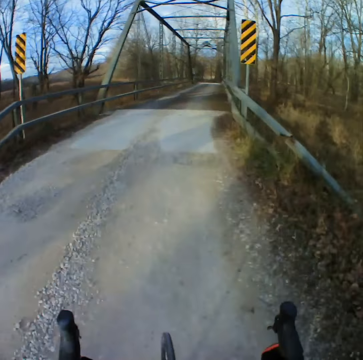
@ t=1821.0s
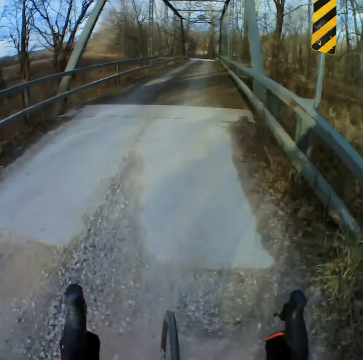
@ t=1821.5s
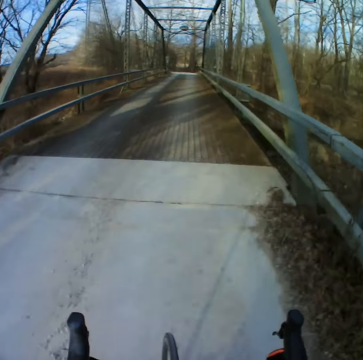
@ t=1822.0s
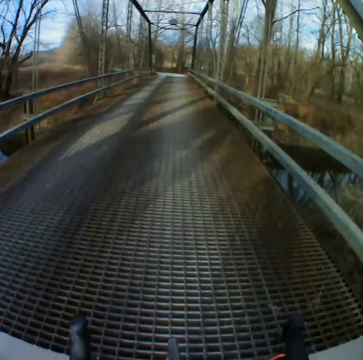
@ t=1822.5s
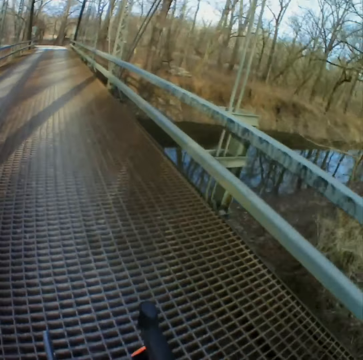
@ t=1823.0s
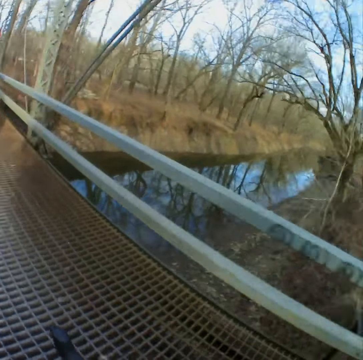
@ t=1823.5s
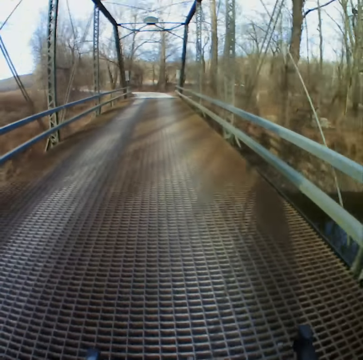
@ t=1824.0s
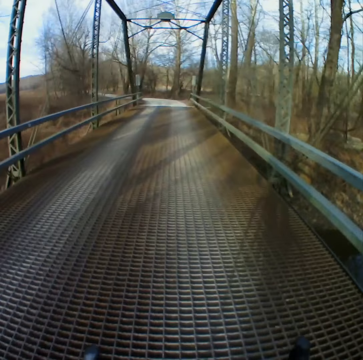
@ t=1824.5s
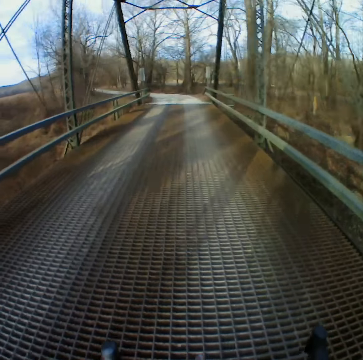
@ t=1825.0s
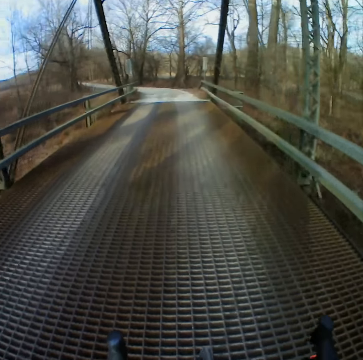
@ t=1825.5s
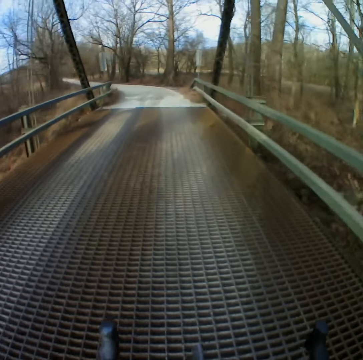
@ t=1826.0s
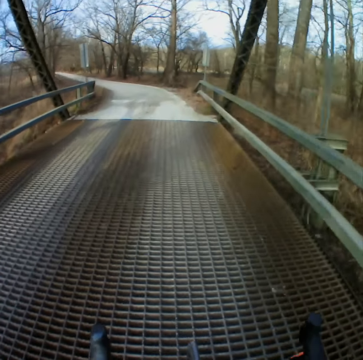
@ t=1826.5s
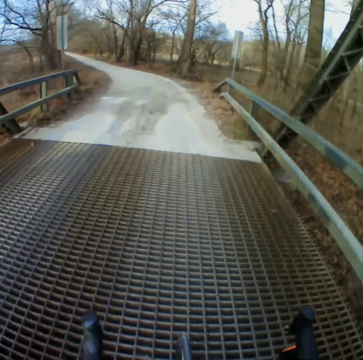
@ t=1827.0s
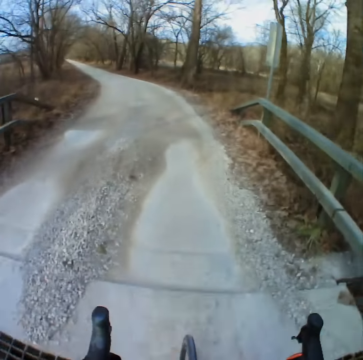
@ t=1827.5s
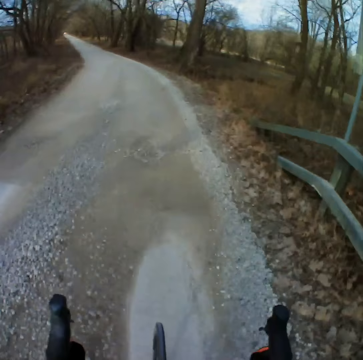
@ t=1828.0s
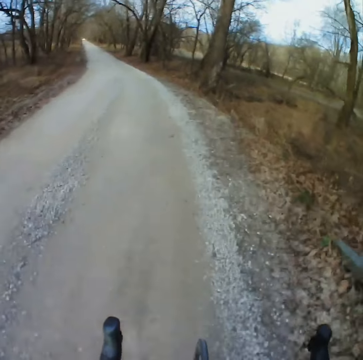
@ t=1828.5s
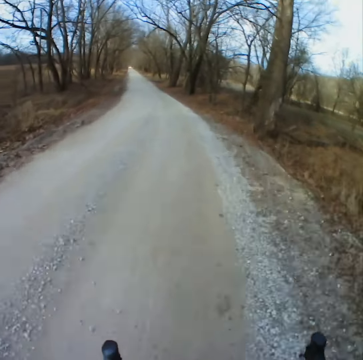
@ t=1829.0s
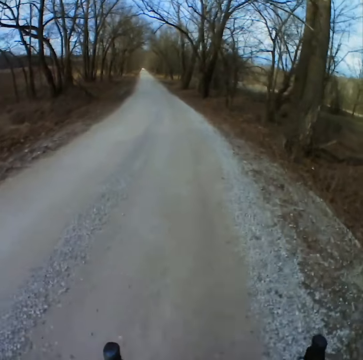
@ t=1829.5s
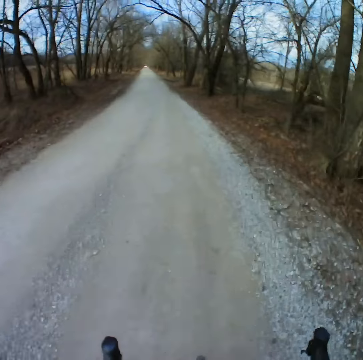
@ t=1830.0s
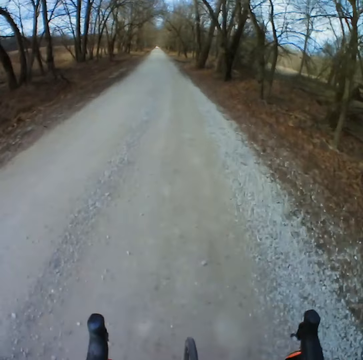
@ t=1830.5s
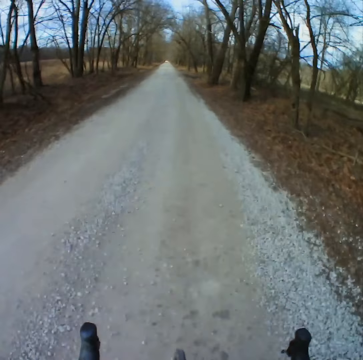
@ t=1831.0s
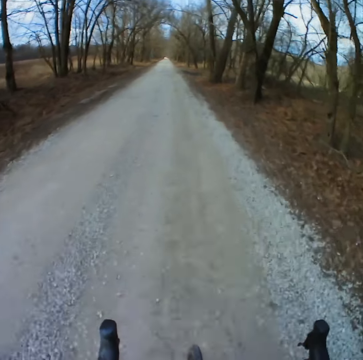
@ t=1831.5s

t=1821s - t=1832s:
The camera wearer looks at the river. They cycle along the road.

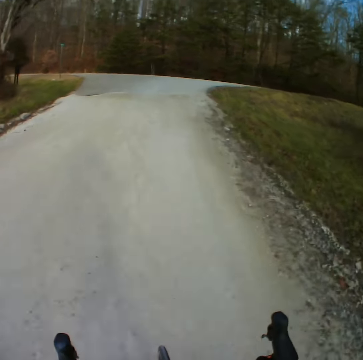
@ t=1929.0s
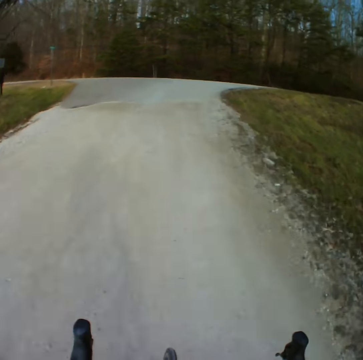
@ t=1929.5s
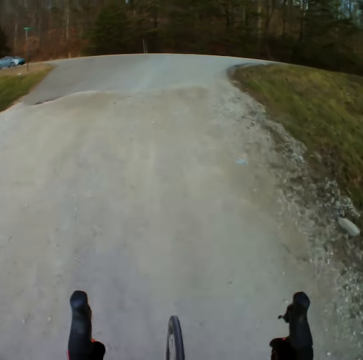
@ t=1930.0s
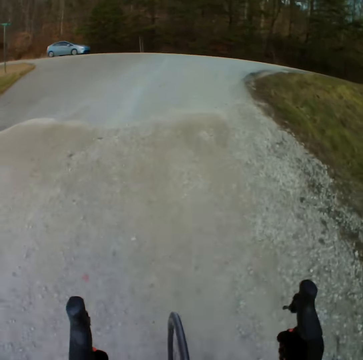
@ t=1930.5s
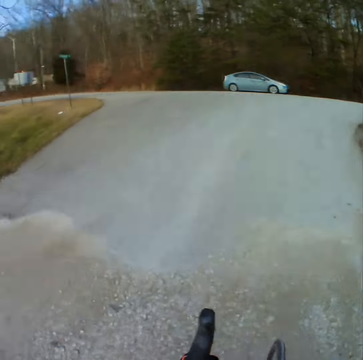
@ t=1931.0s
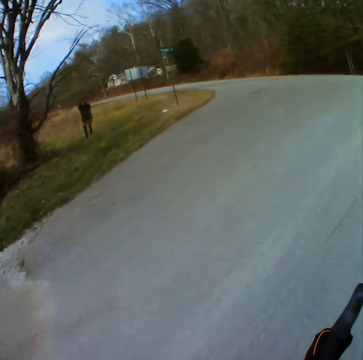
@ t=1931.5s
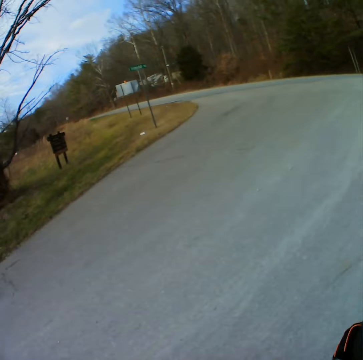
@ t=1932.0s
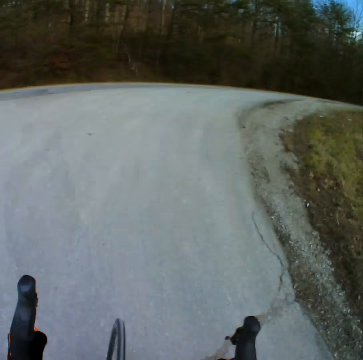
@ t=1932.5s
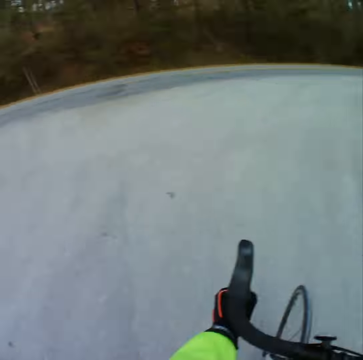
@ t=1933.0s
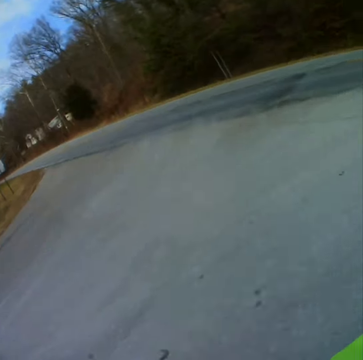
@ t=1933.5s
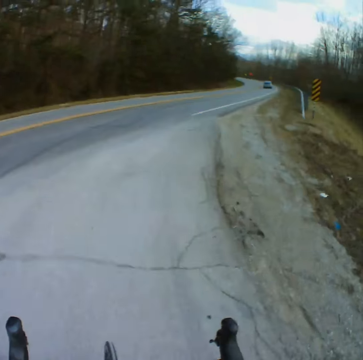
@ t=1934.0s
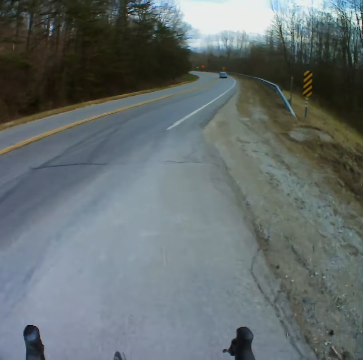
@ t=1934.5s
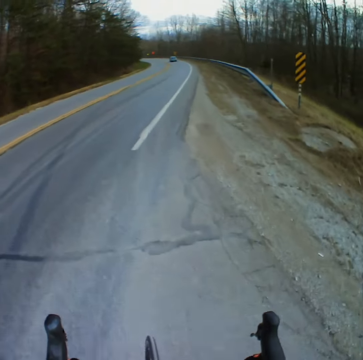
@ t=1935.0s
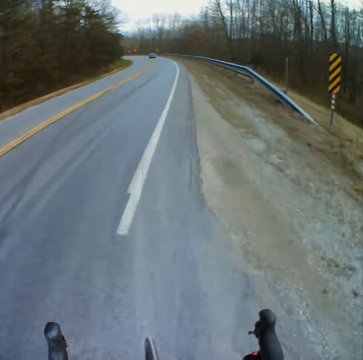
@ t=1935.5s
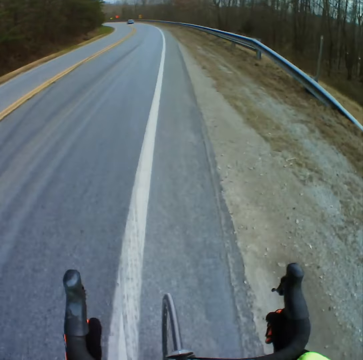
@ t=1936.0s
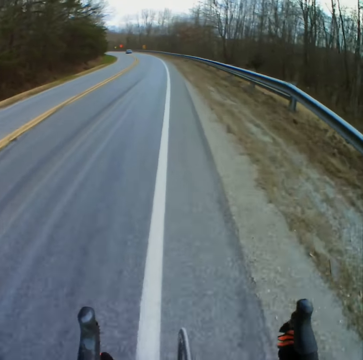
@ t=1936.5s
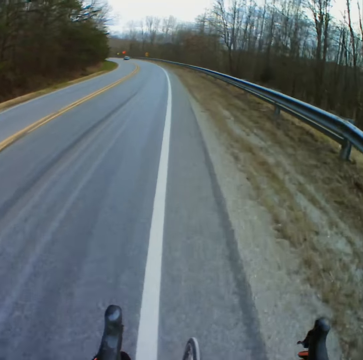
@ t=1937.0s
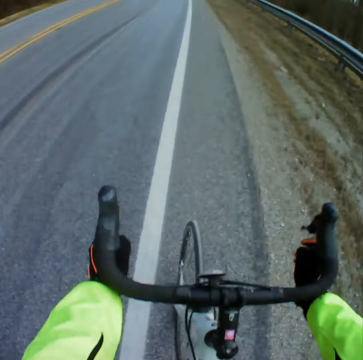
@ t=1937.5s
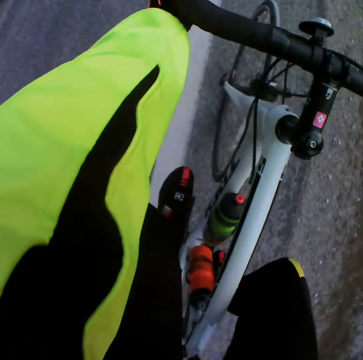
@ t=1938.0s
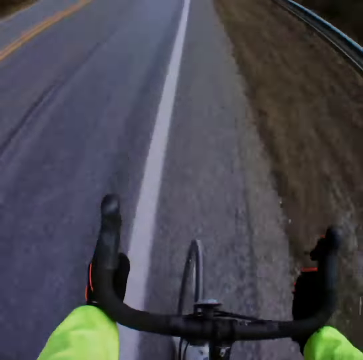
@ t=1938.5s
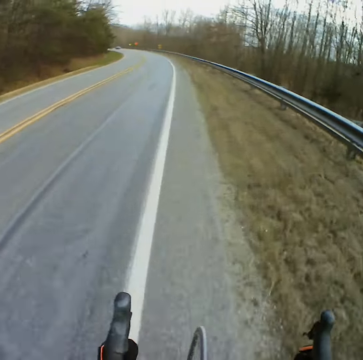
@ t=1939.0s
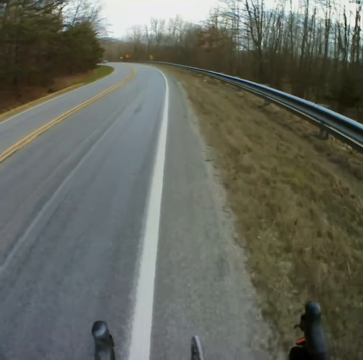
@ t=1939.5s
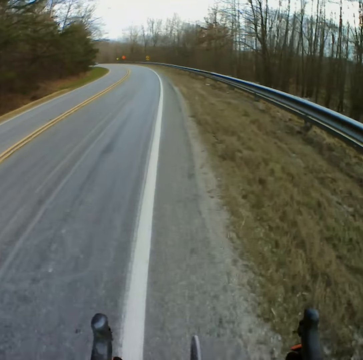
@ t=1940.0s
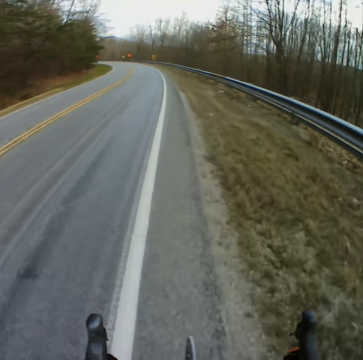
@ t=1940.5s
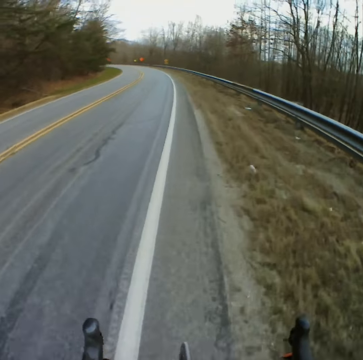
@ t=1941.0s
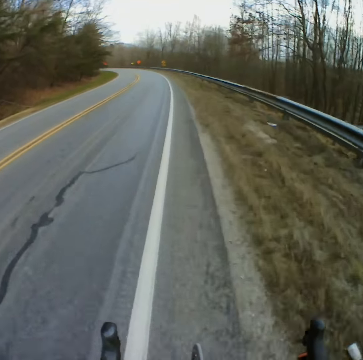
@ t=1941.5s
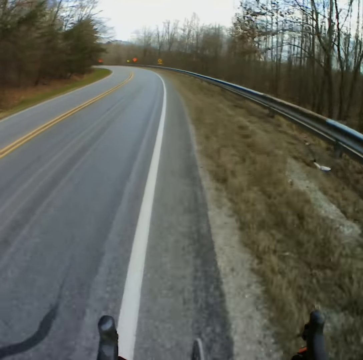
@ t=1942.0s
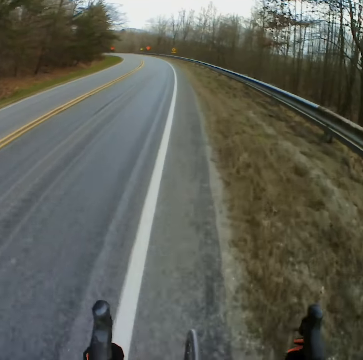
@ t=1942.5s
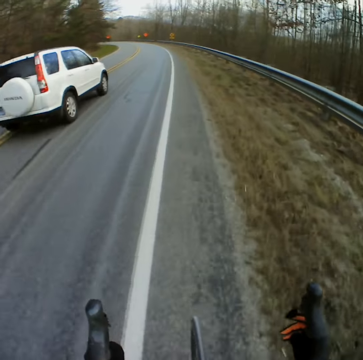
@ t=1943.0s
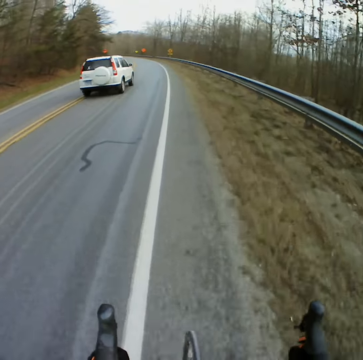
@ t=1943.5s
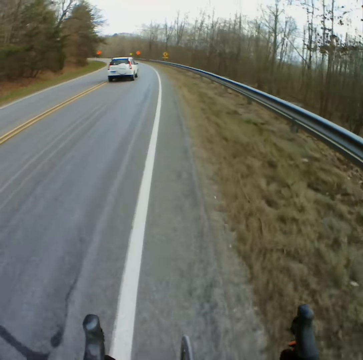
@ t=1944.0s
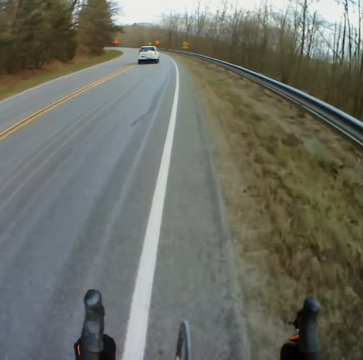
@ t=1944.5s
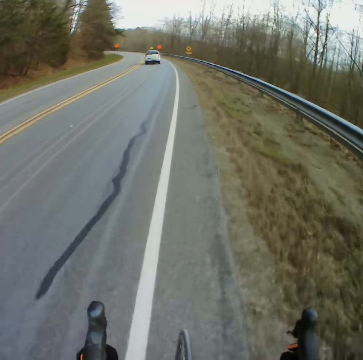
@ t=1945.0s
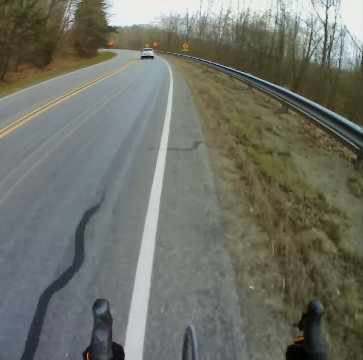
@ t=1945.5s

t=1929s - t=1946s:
The camera wearer looks left. They look in front. They cycle along the road. They look at the bicycle. They cycle along the road.

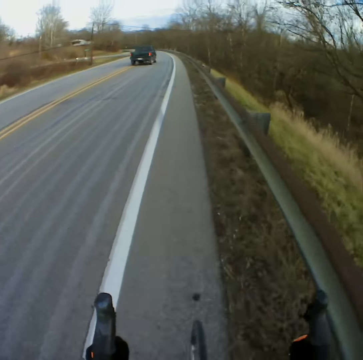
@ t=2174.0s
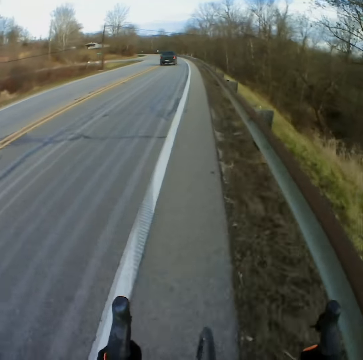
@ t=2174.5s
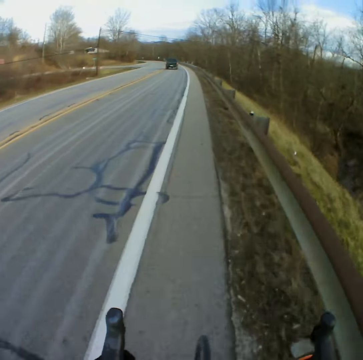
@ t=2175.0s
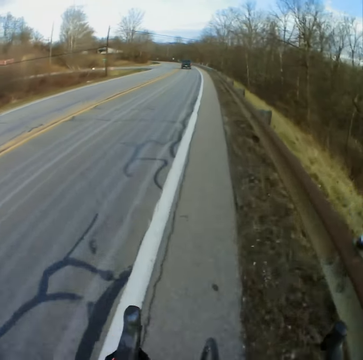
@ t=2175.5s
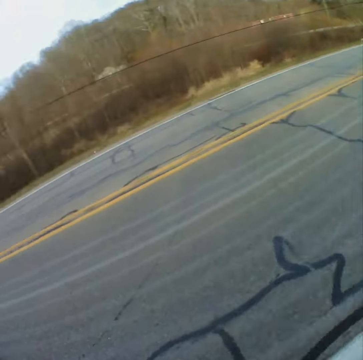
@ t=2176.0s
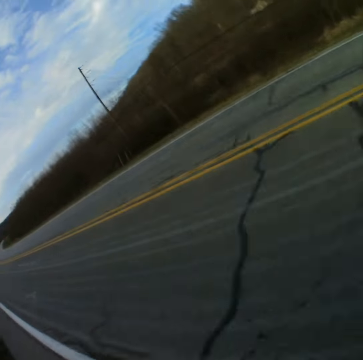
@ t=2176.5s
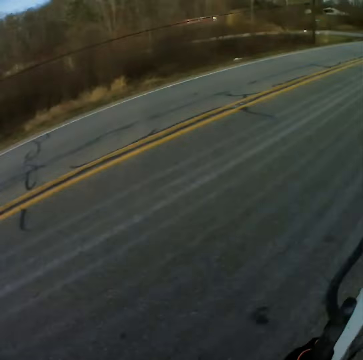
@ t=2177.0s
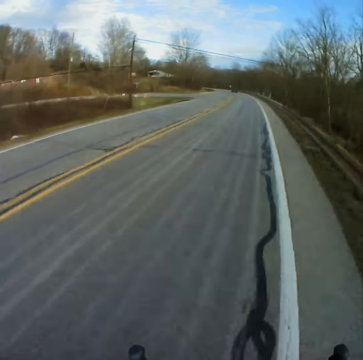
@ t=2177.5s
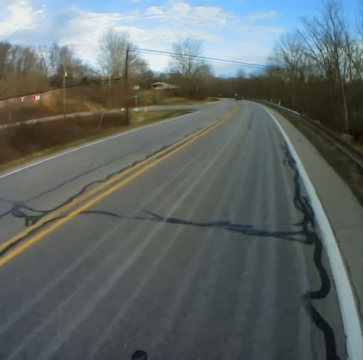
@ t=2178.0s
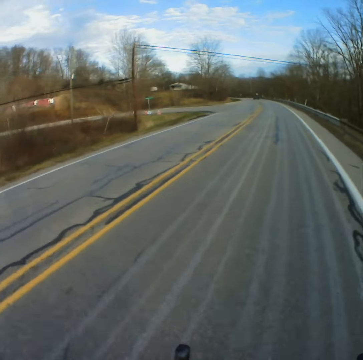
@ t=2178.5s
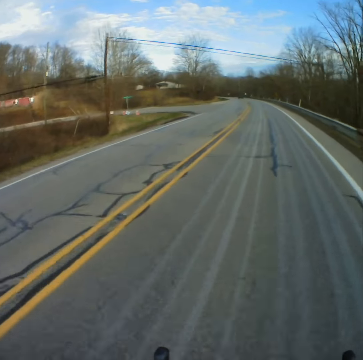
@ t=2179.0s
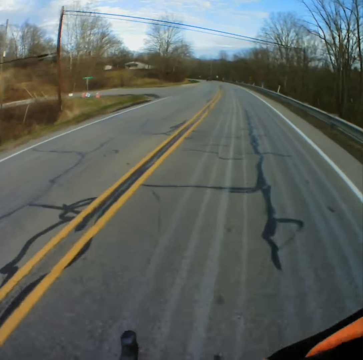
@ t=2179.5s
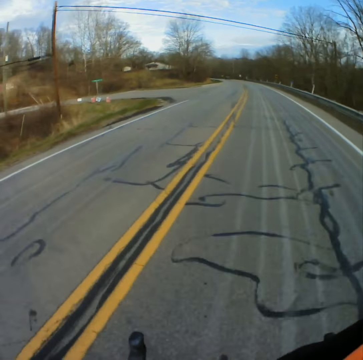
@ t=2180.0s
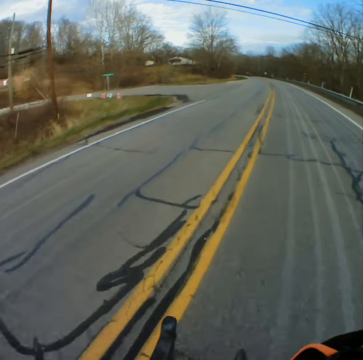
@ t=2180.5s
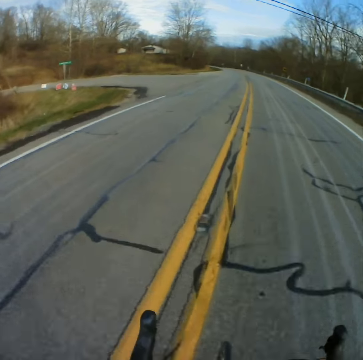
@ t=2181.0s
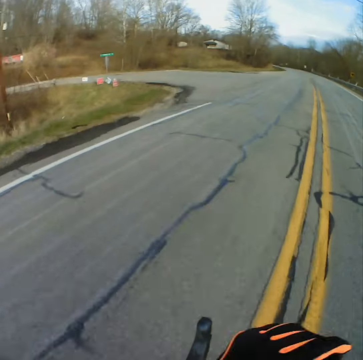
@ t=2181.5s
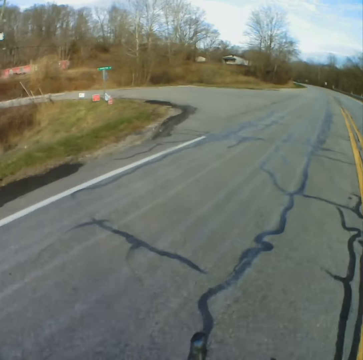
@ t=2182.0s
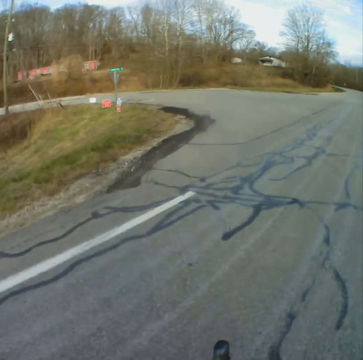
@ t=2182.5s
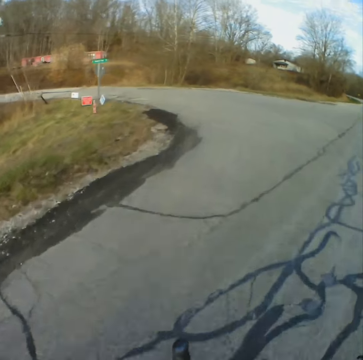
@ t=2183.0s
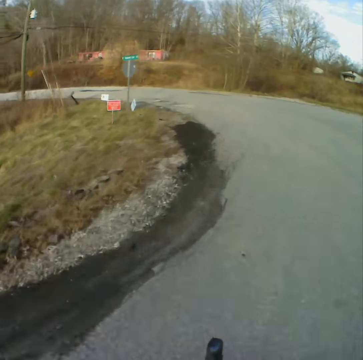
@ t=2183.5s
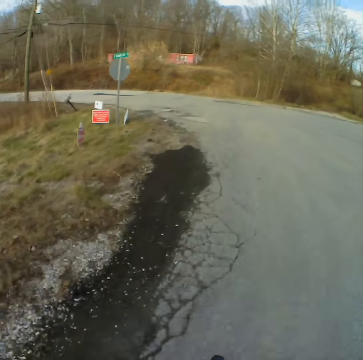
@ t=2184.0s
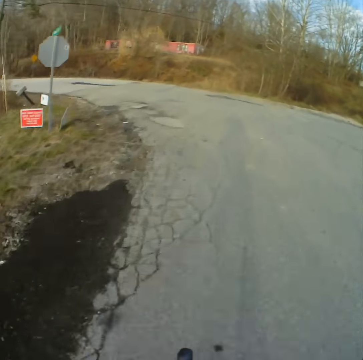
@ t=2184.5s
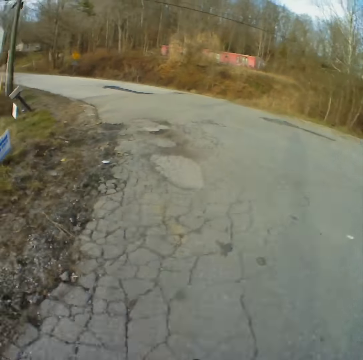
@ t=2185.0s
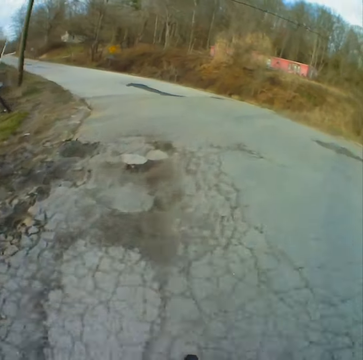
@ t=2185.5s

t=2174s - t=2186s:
The camera wearer looks behind. They look in front. They turn left.
